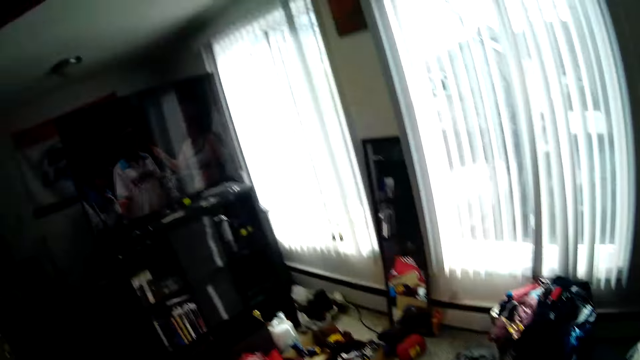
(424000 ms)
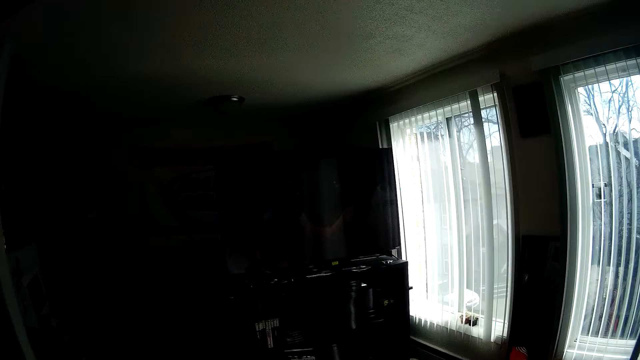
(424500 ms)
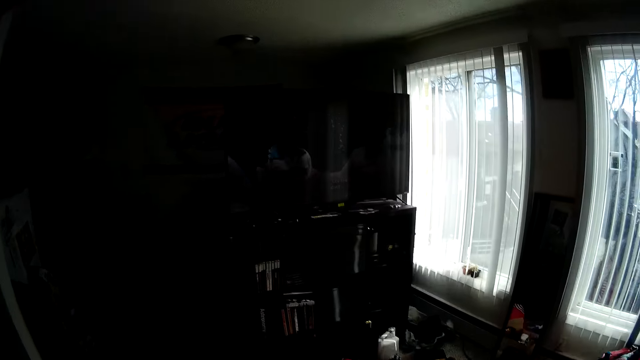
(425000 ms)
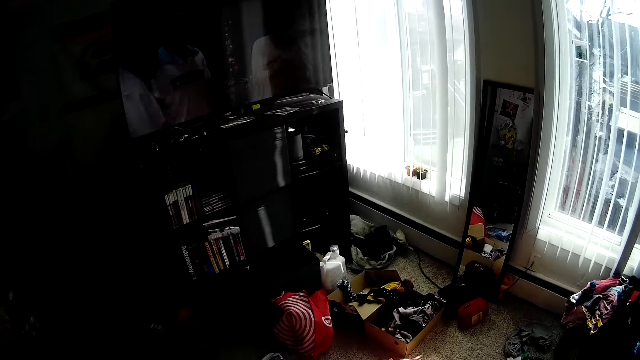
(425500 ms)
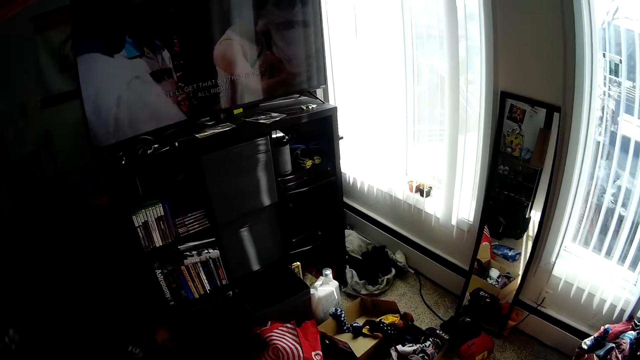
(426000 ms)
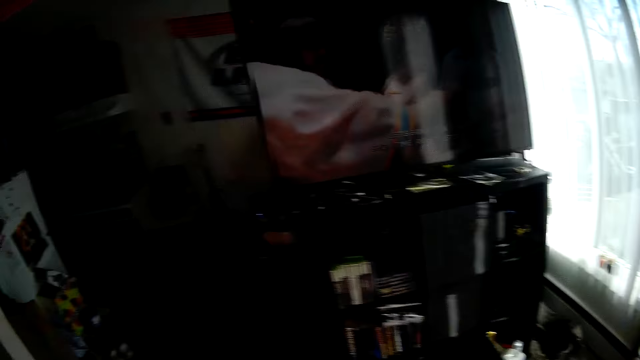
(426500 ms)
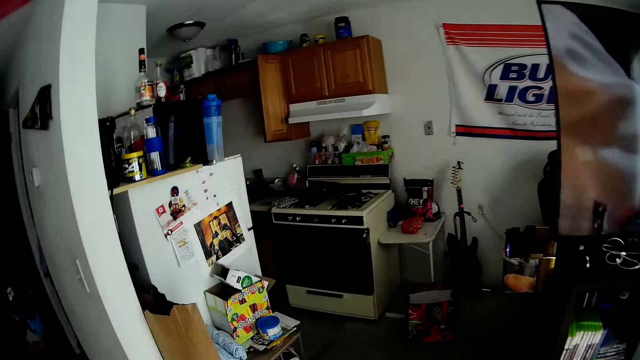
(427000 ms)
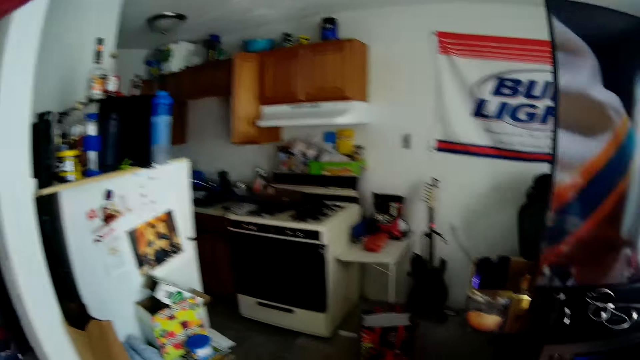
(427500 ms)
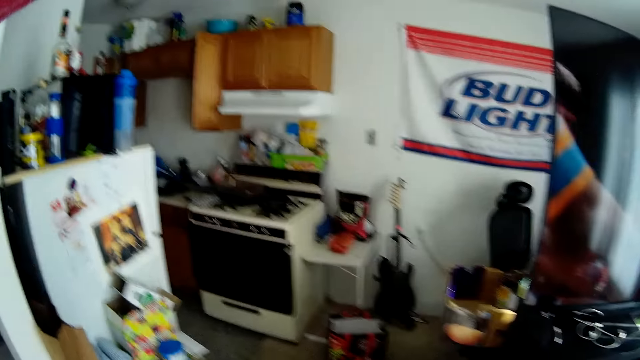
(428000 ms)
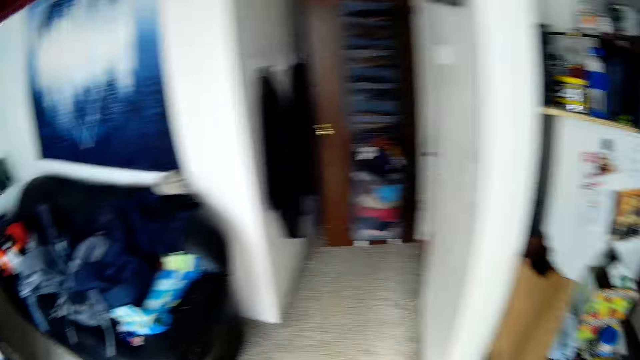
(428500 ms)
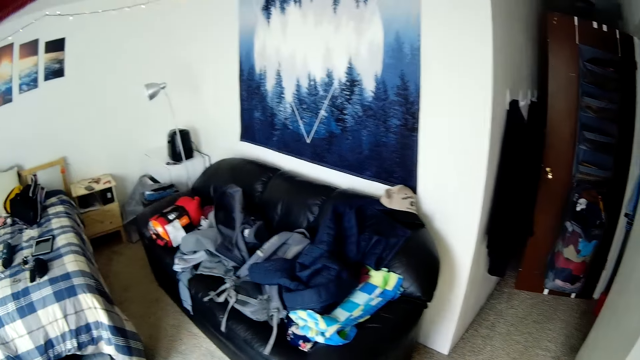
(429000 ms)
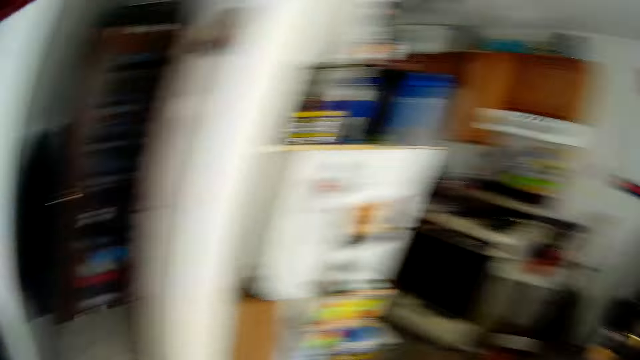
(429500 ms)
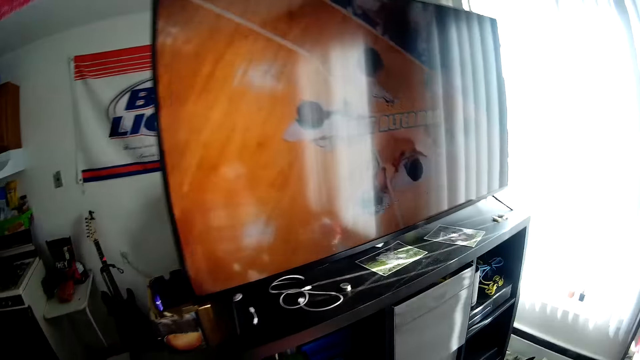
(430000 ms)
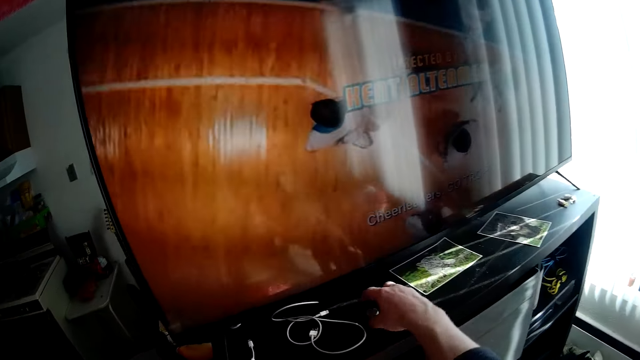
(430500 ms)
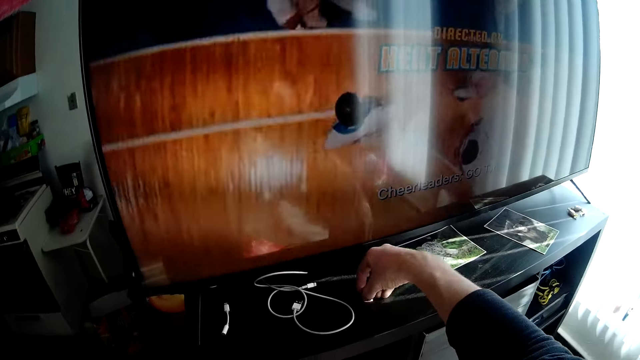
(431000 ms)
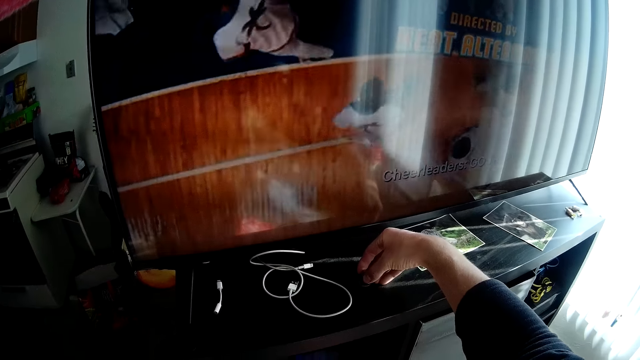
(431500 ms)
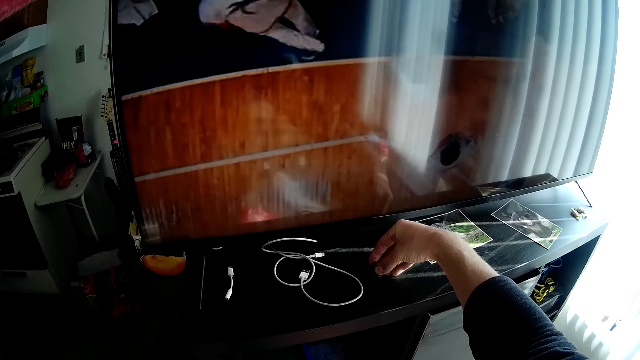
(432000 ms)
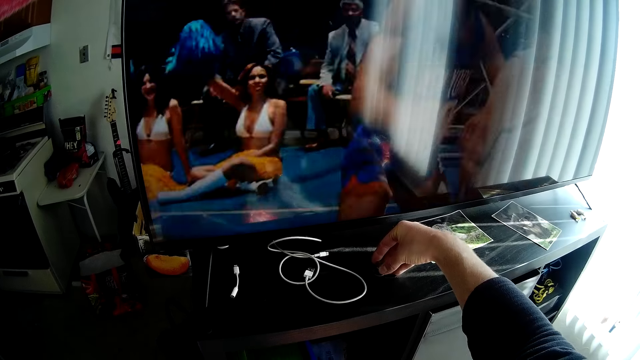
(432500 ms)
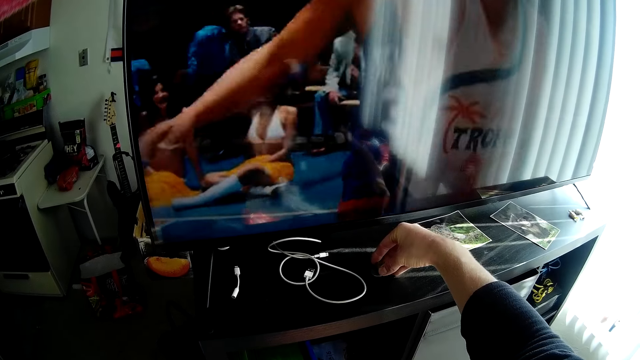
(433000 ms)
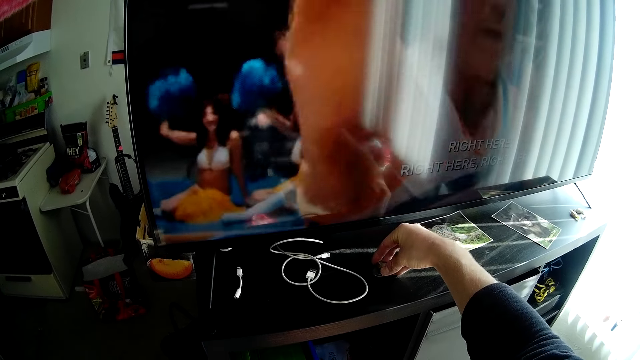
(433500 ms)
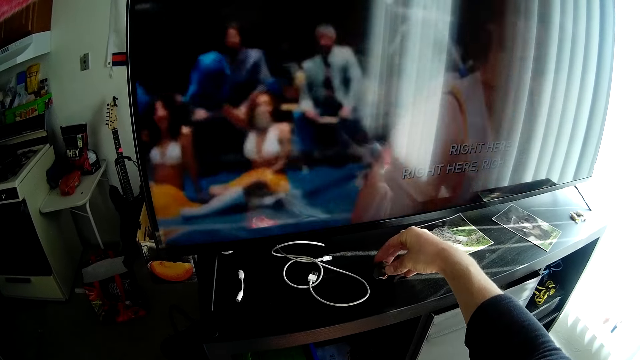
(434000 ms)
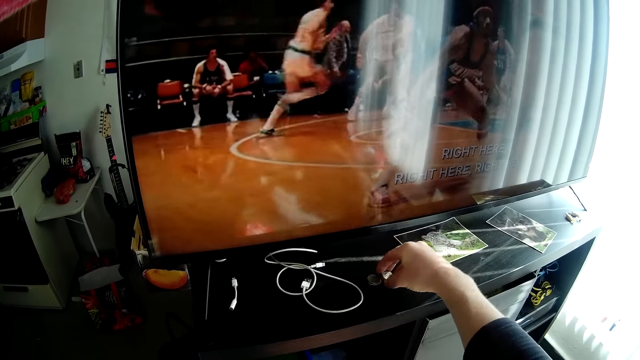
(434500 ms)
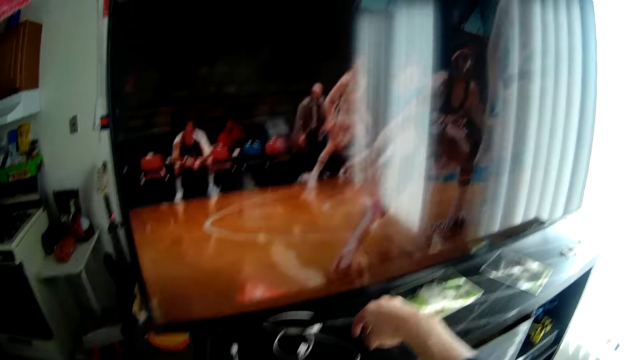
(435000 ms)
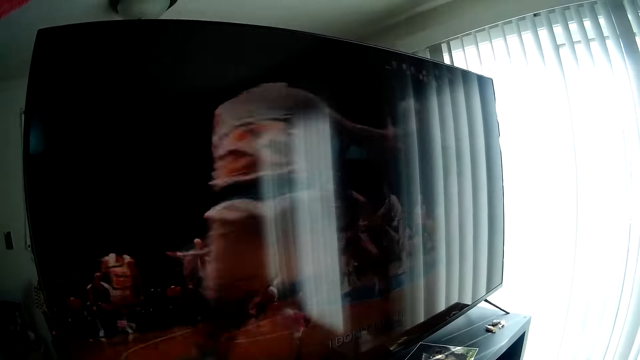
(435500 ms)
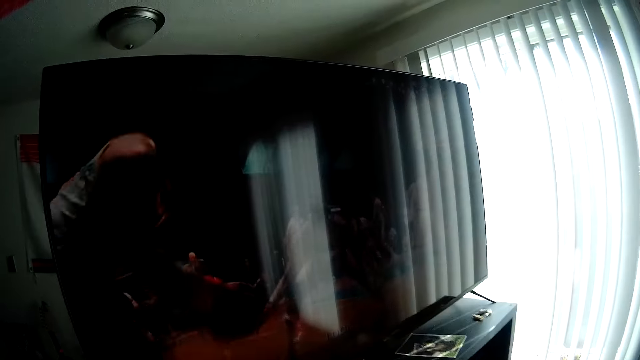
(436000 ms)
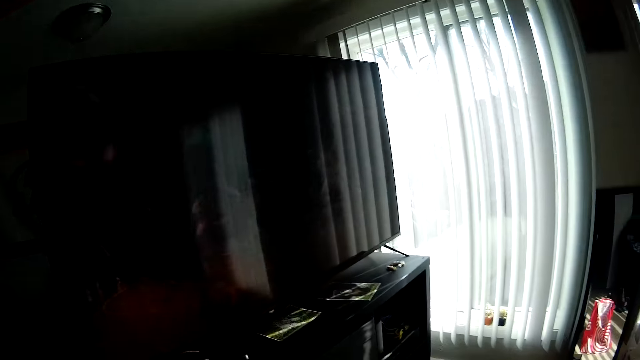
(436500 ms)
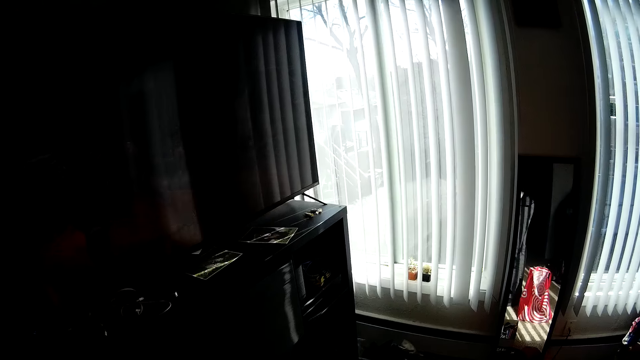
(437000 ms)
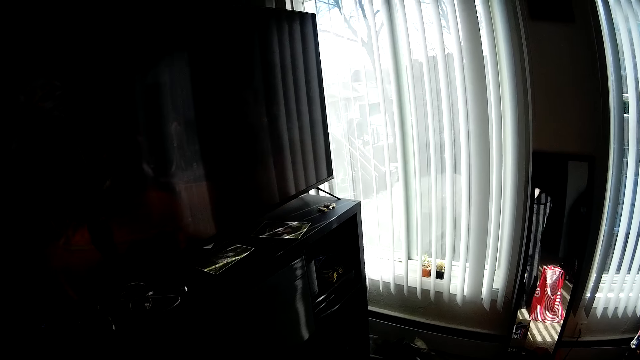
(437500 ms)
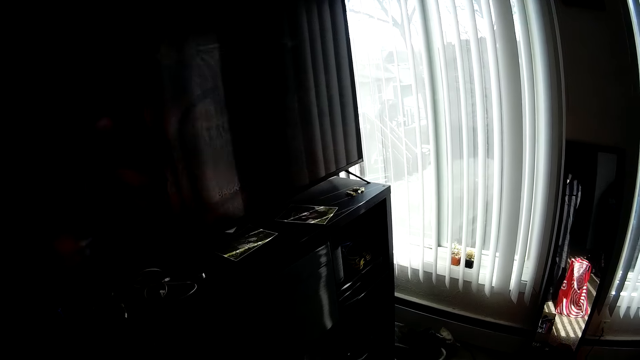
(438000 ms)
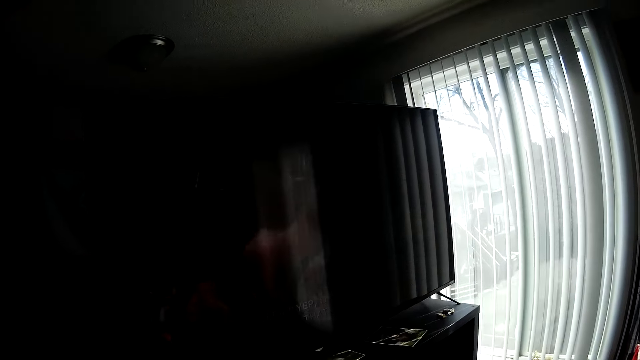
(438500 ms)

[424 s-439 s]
The camera wearer looks around the room. He touches a balm or coins on the television shelf with his right hand. He opens the balm on the television shelf with his right hand. He closes the balm on the television shelf with his right hand. He looks at the screen.

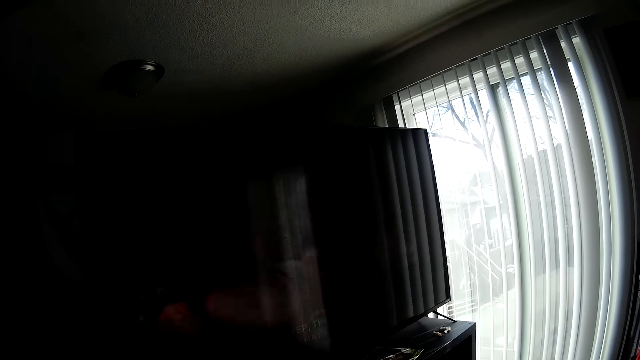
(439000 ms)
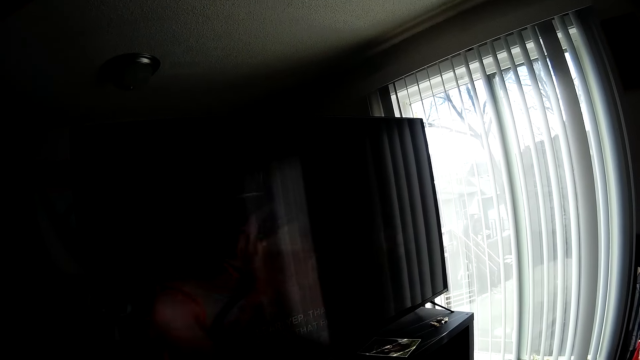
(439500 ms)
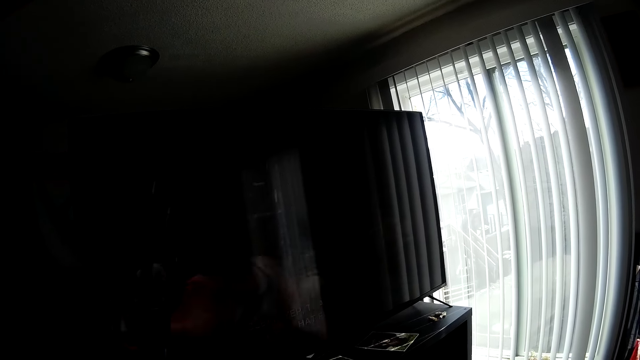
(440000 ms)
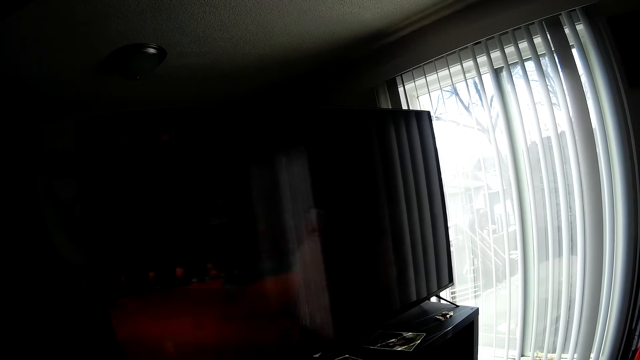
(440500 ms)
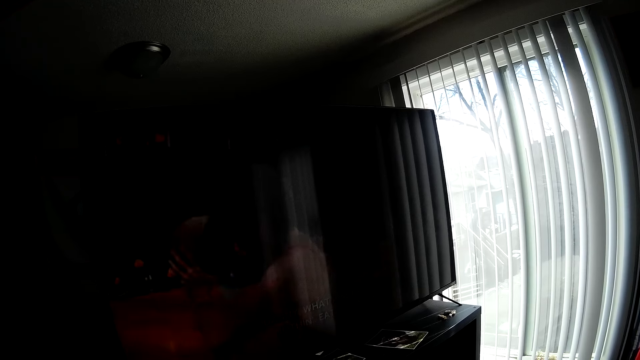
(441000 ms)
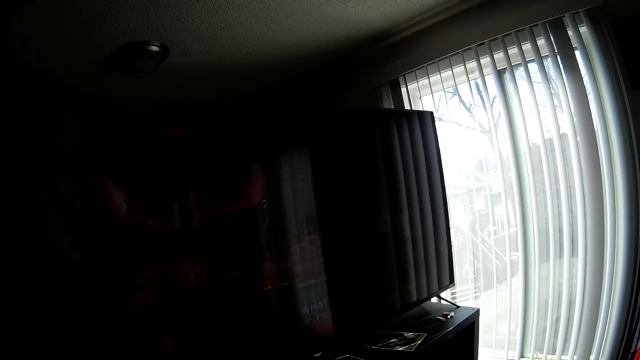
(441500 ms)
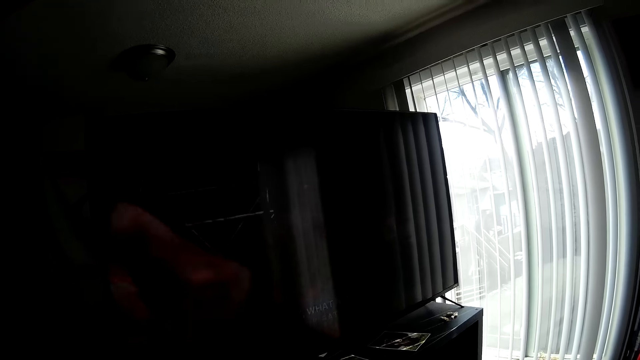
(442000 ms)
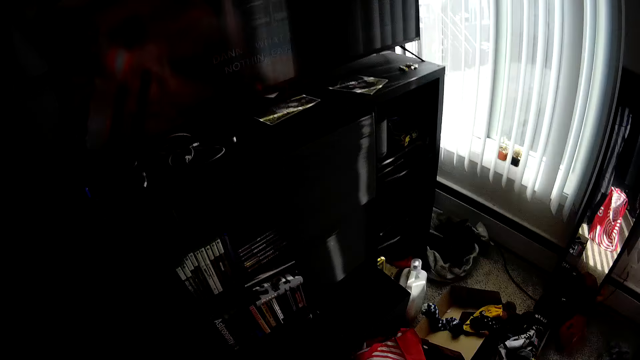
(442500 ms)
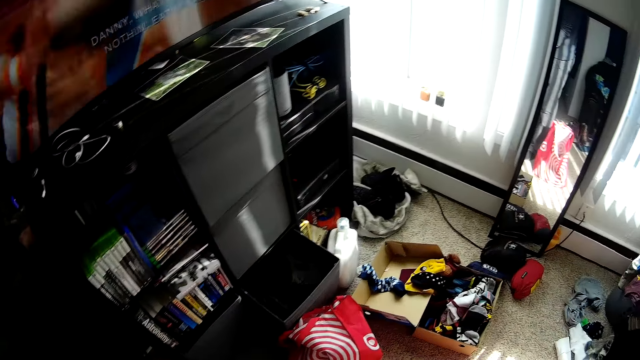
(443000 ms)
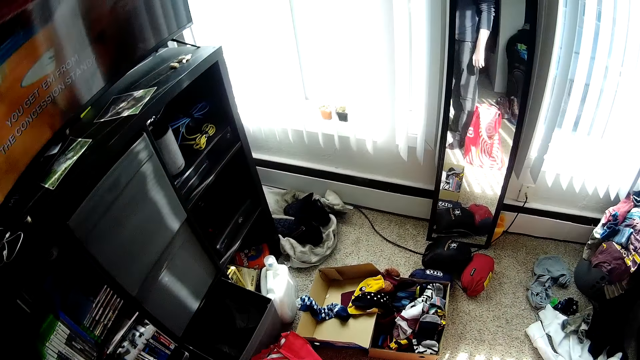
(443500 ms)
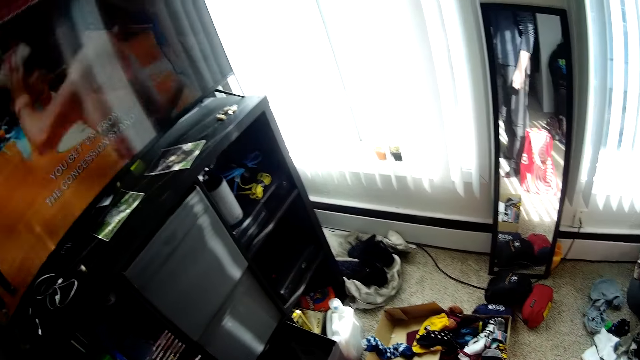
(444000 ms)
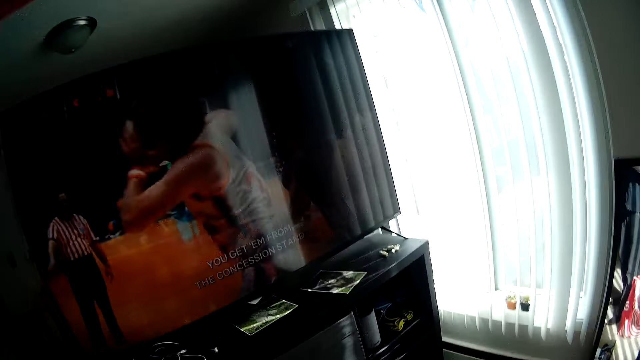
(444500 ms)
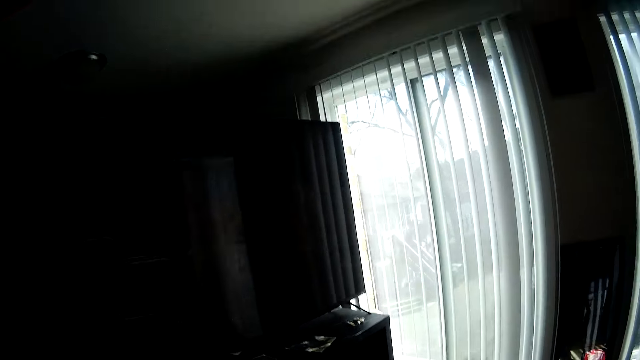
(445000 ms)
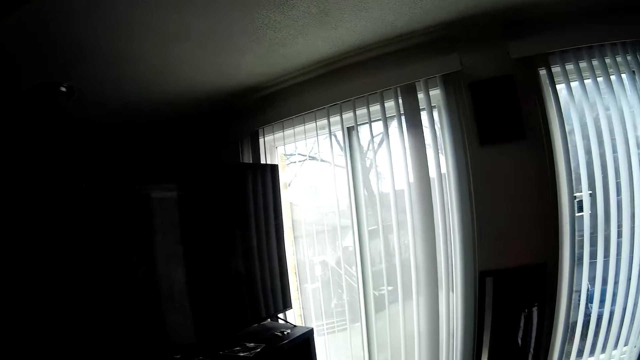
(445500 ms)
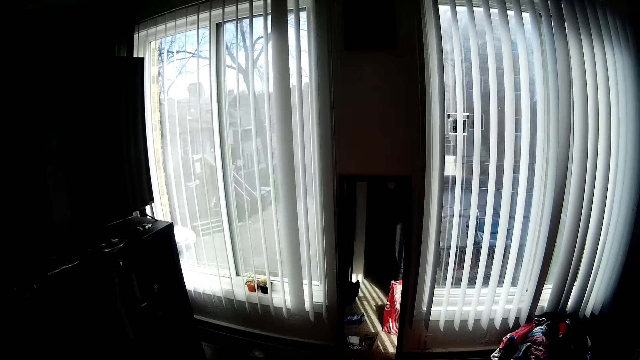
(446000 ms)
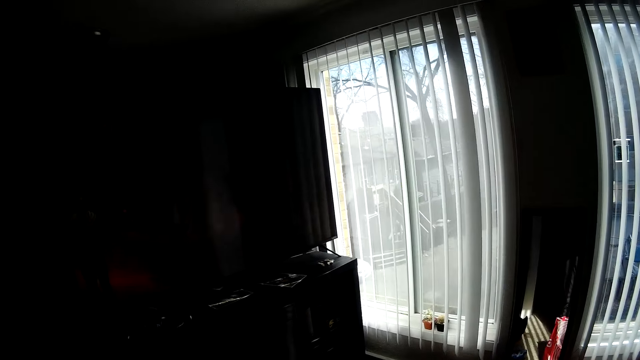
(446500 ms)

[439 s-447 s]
The camera wearer looks around the room.
